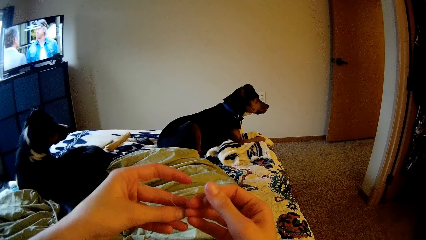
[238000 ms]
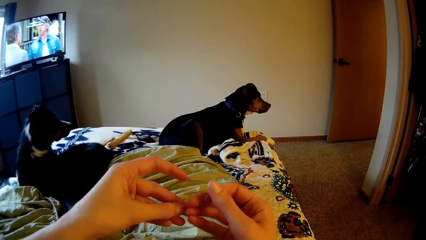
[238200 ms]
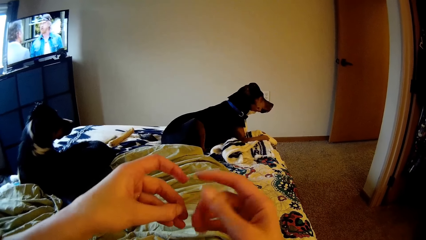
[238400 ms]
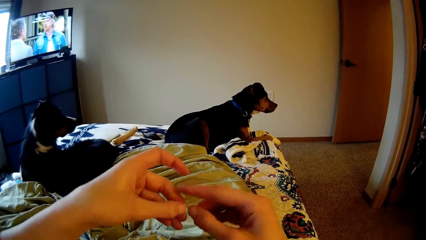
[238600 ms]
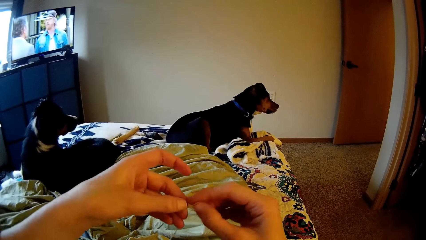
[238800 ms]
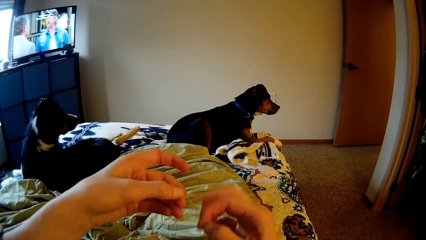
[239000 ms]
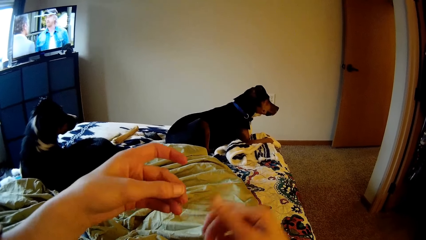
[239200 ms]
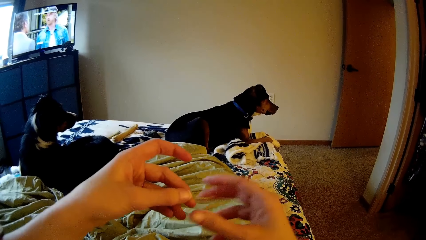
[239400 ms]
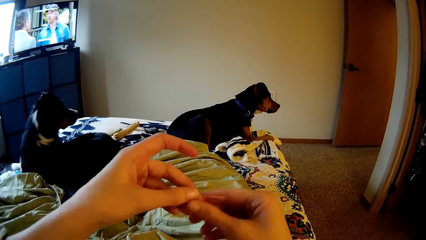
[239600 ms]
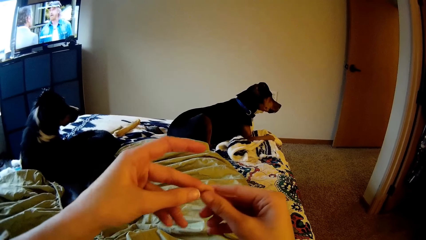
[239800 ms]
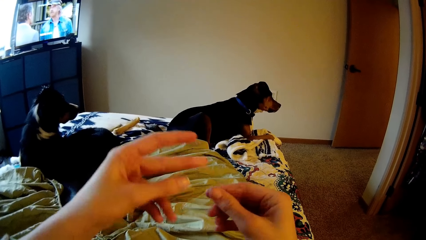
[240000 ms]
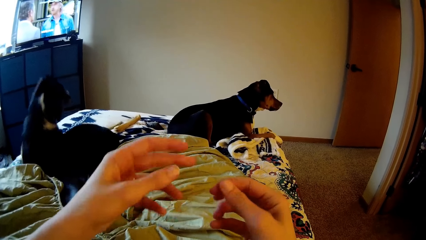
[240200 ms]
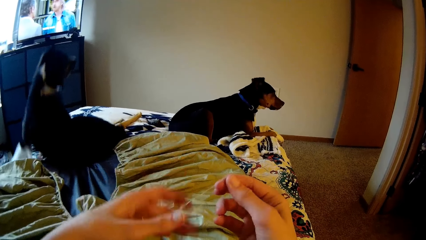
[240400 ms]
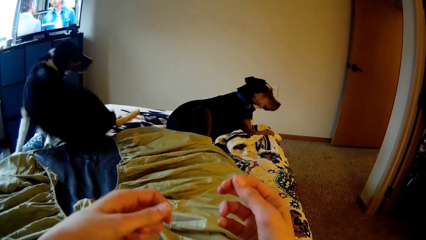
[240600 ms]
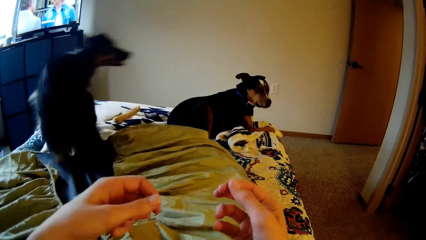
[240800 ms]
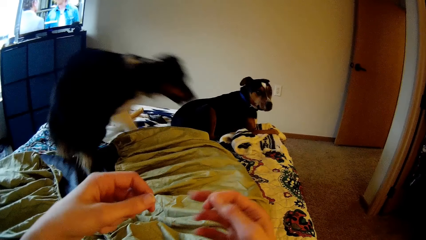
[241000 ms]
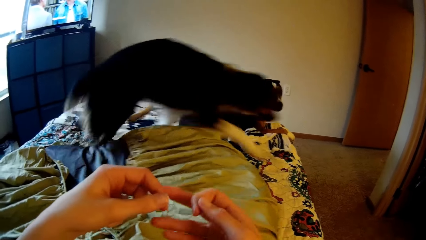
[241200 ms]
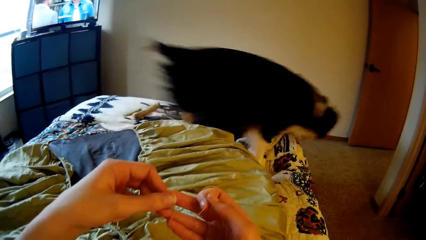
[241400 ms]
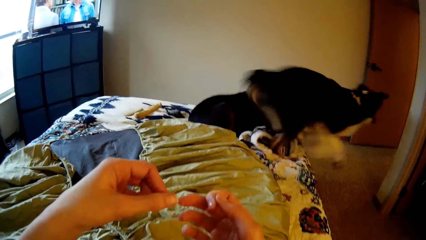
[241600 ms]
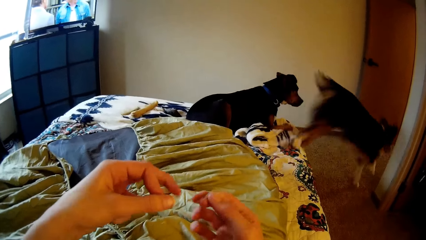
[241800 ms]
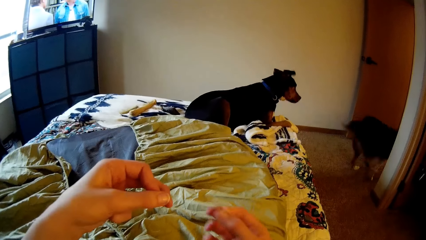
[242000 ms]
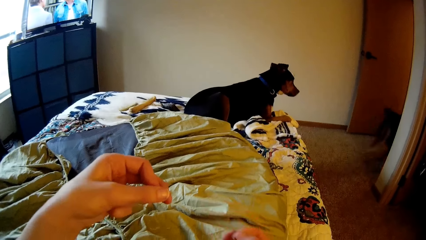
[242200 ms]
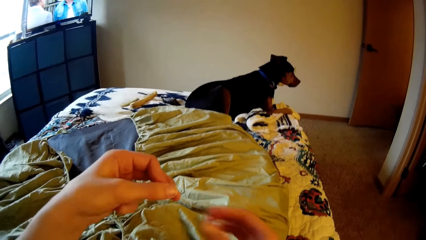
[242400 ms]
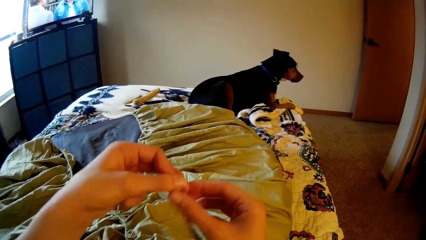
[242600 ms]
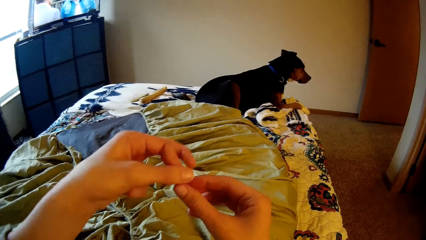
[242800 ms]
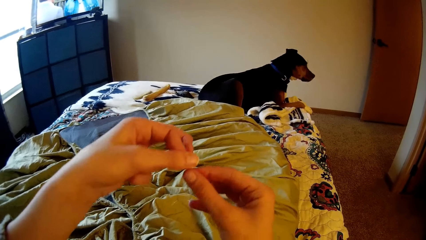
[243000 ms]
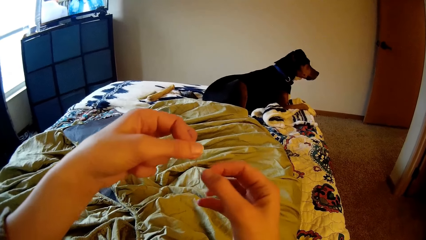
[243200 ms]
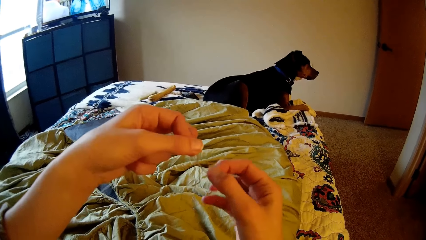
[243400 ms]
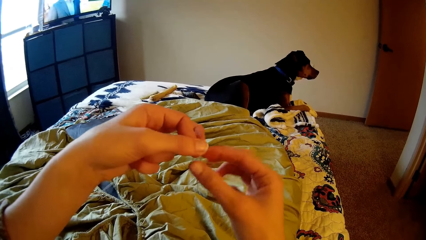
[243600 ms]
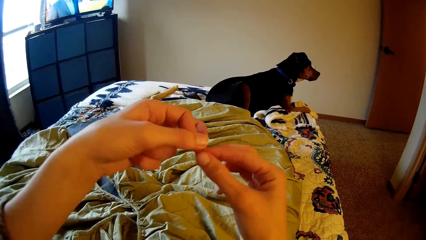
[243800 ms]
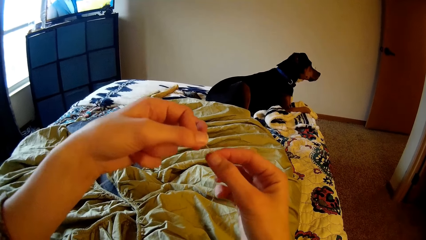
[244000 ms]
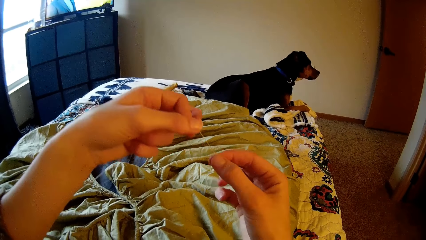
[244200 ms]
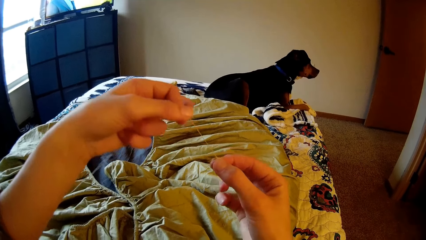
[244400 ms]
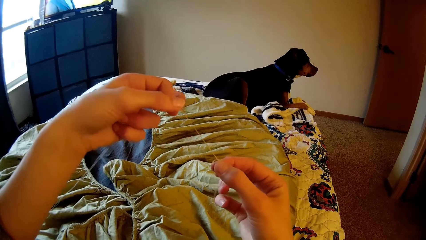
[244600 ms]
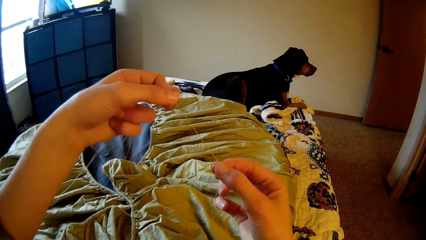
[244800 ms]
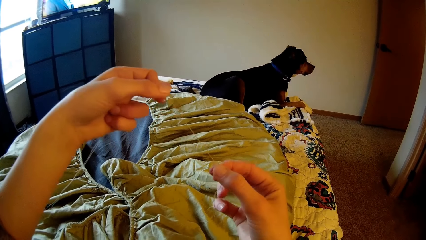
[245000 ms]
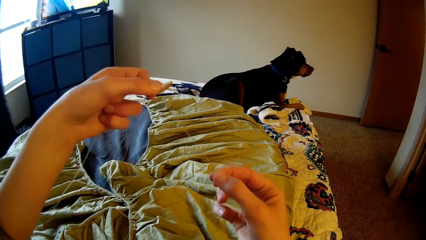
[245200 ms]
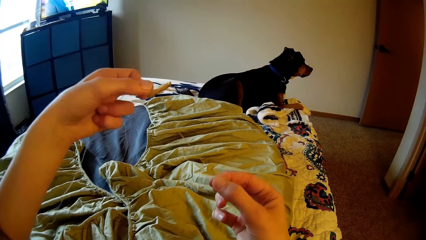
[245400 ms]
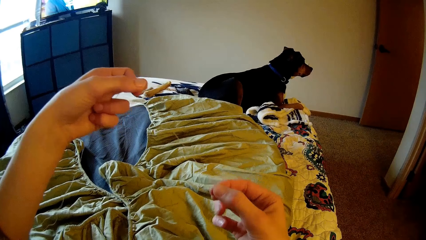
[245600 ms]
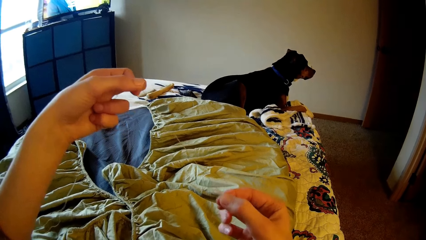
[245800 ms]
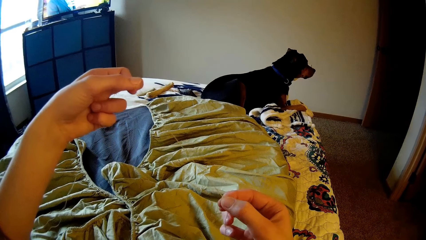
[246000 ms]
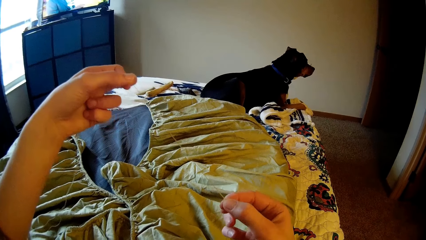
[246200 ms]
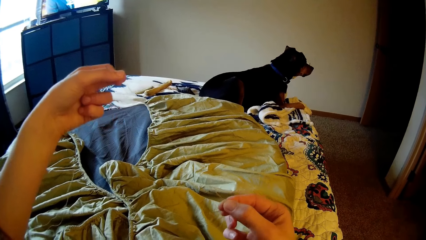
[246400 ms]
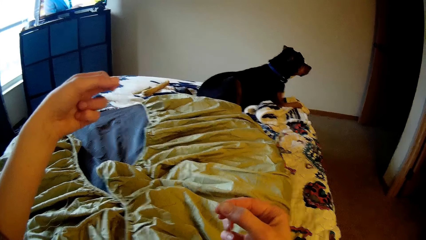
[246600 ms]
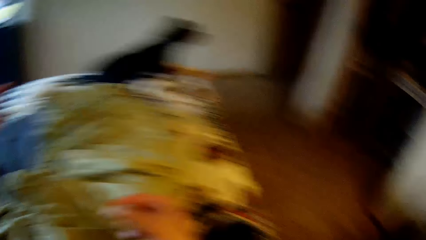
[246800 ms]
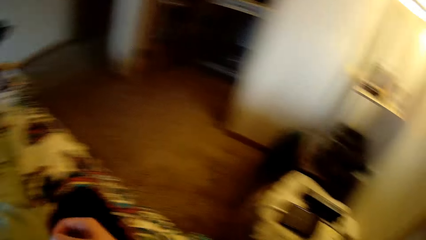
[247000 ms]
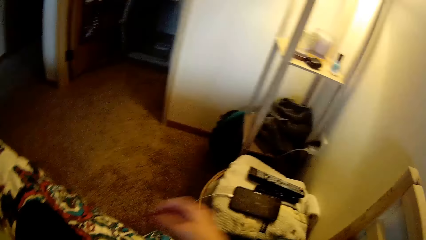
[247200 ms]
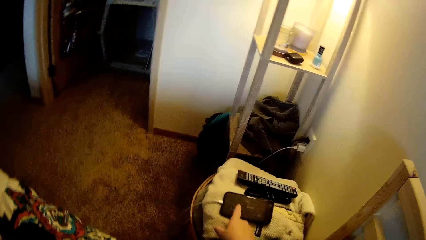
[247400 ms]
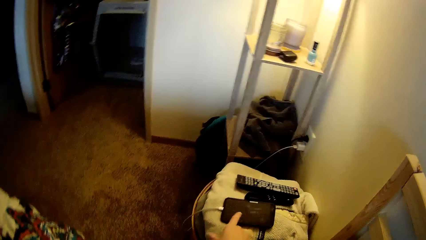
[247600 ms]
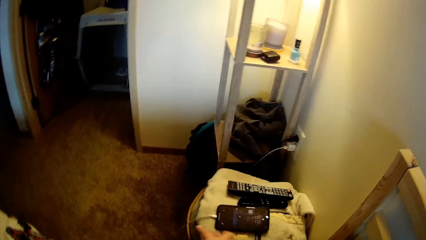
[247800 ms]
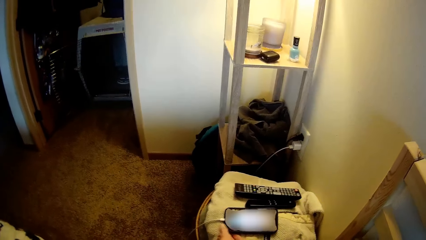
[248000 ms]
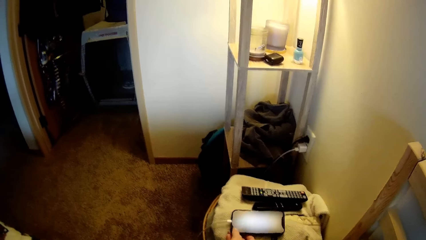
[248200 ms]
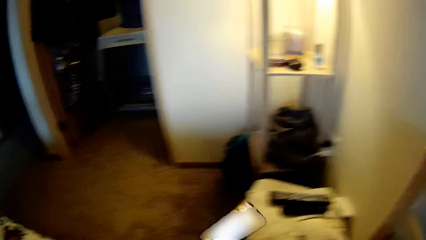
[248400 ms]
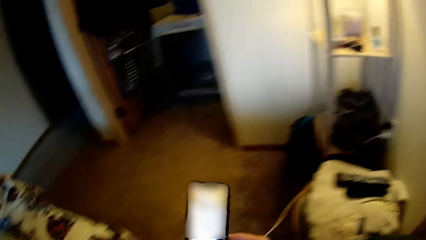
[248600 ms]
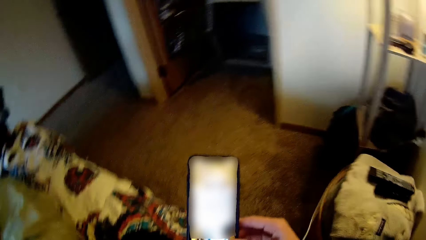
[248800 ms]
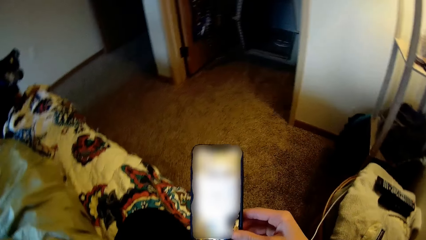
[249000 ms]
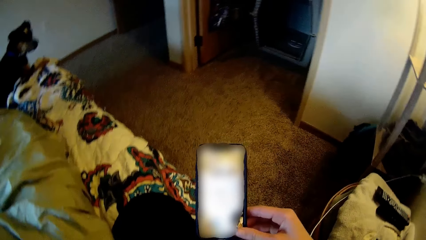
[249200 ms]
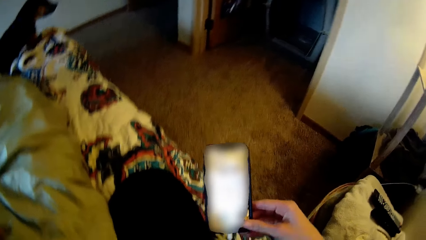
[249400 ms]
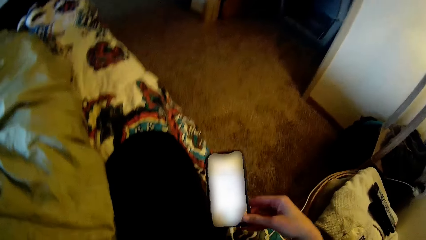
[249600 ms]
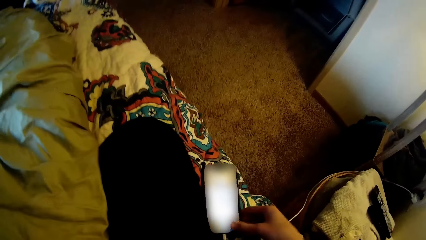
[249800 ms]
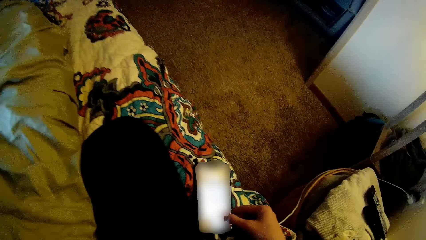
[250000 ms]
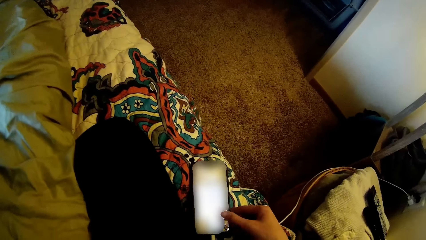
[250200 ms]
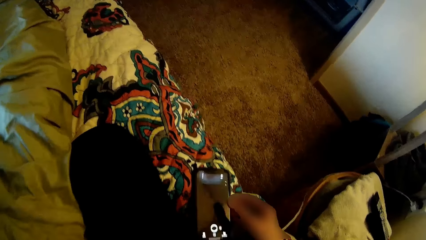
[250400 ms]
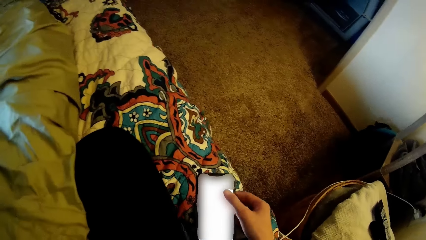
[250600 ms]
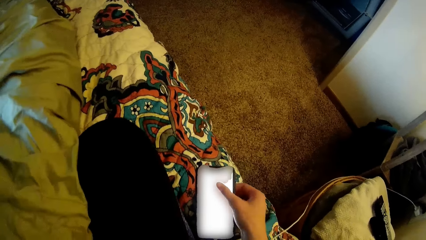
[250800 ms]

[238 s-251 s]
The dog runs out of the room. The camera wearer operates the phone on the chair with her right hand. She picks up the phone from the chair with her right hand. She drops the phone on the bed with her right hand. She operates the phone on the bed with her right hand.

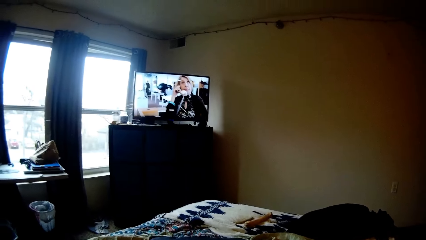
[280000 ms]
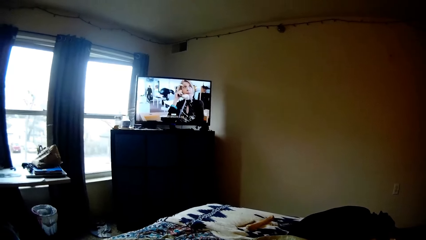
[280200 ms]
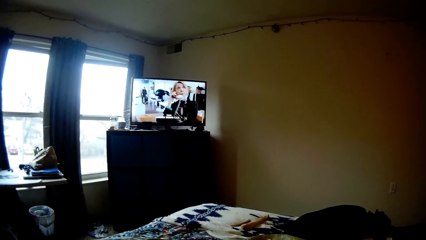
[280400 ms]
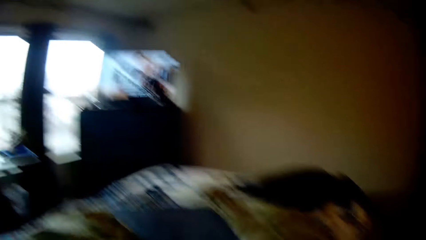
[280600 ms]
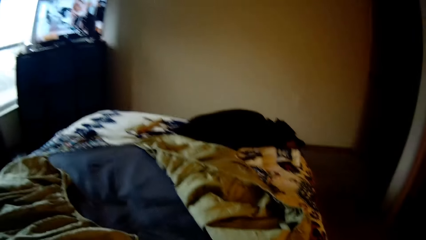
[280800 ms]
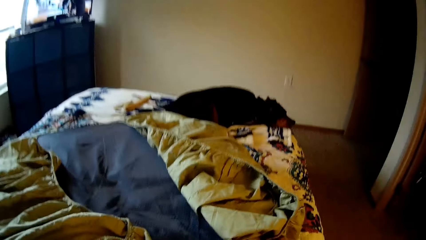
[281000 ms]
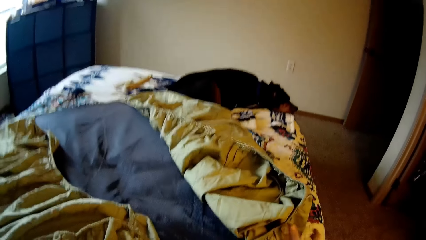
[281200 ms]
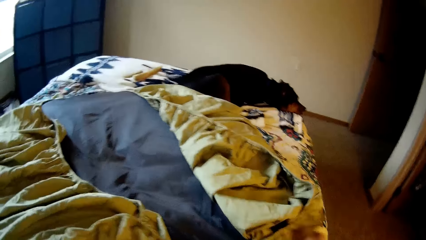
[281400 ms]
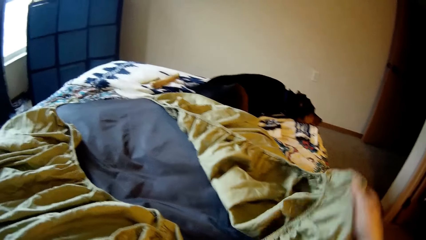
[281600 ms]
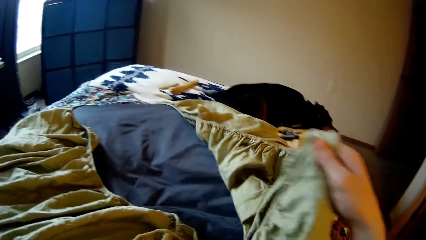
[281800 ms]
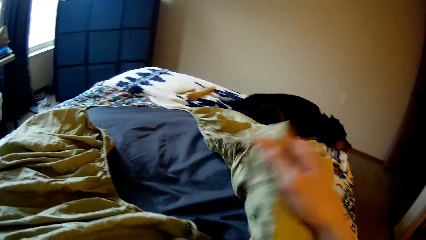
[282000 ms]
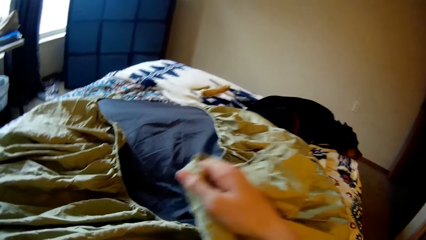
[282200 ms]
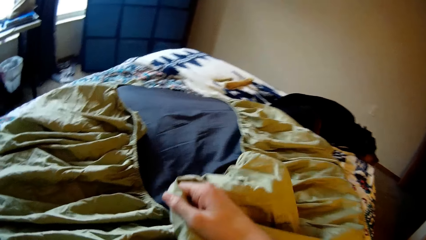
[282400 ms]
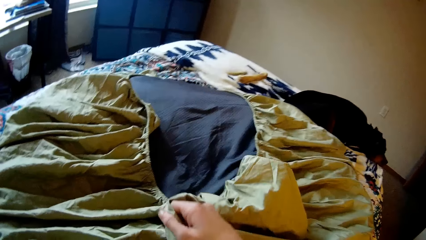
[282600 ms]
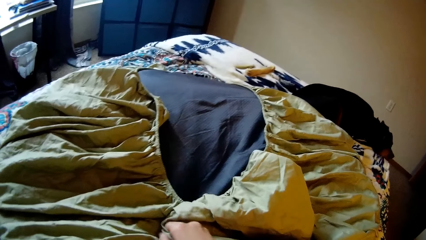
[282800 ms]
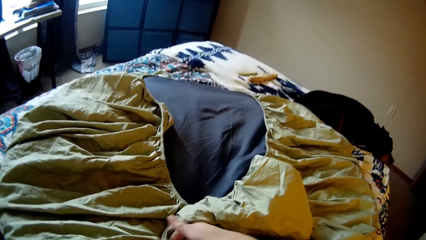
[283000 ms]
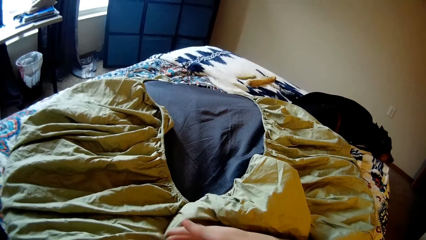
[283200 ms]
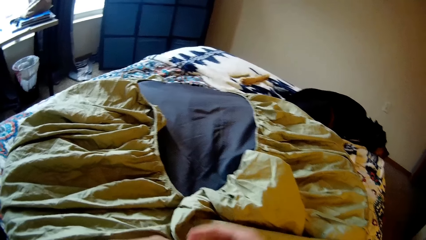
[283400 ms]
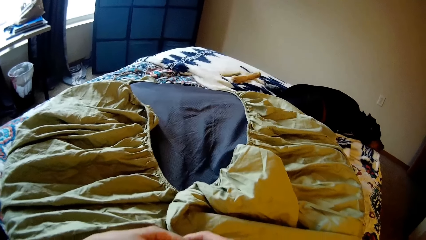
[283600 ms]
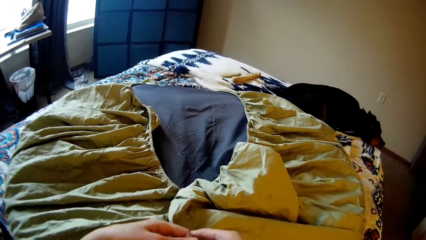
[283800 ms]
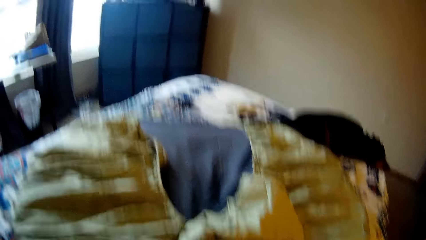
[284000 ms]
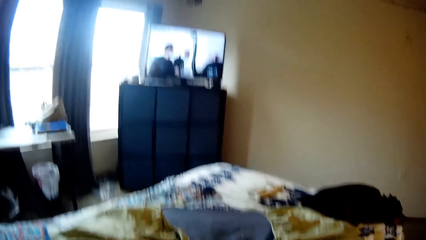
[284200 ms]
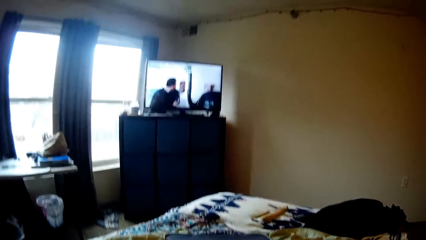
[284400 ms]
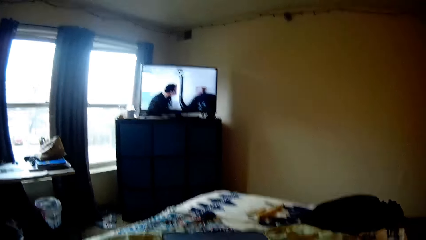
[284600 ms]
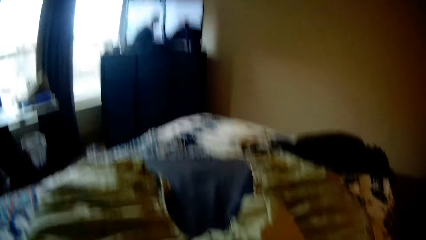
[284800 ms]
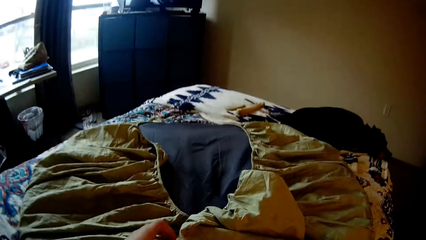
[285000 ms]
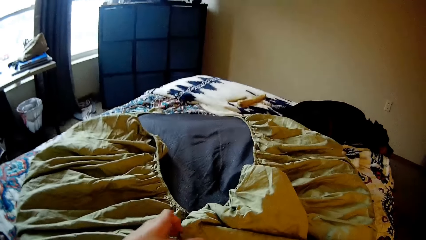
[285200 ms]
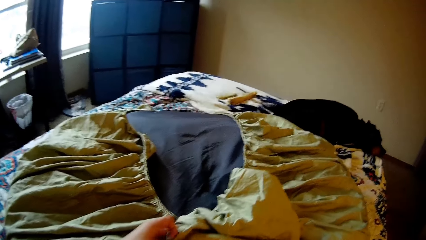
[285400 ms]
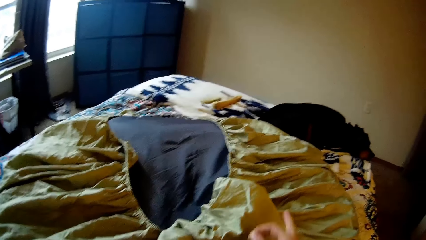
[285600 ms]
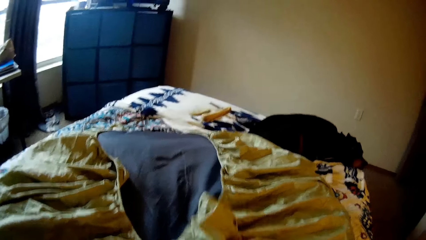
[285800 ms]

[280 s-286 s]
The camera wearer adjusts the bean bag with her right hand. She moves the bedsheet. She looks up to the television. She adjusts the bean bag with her right hand.
